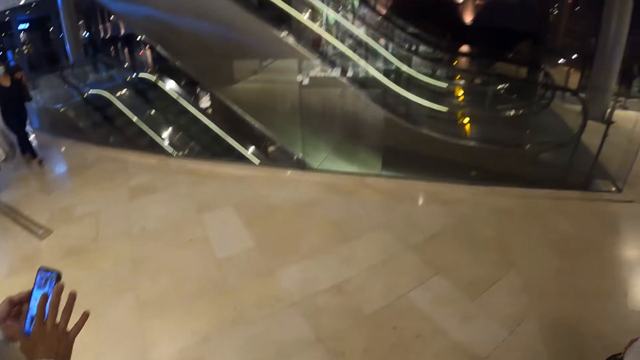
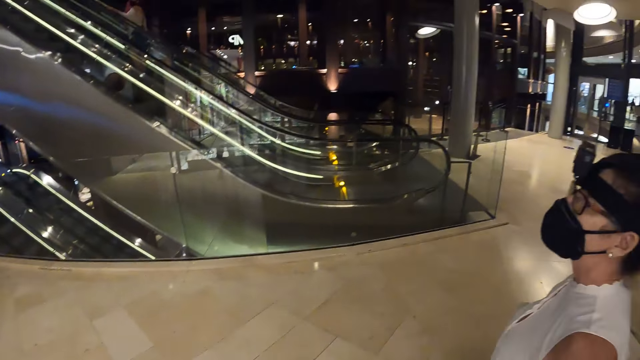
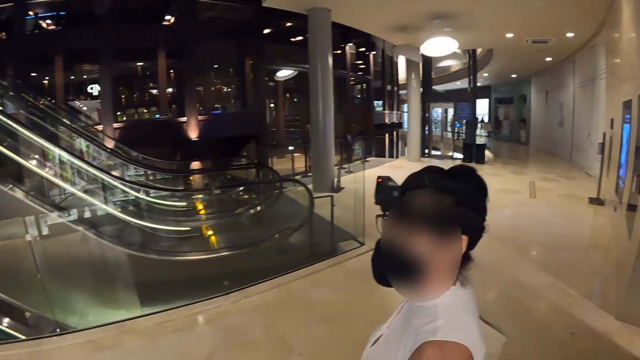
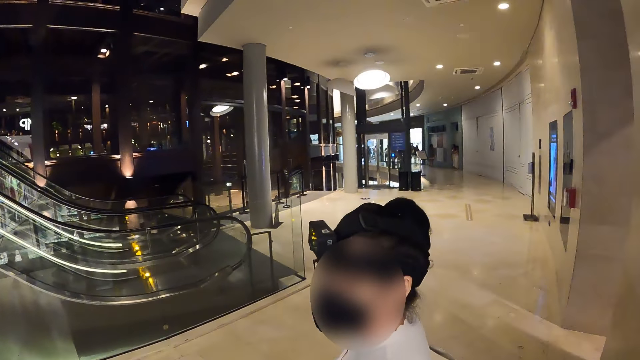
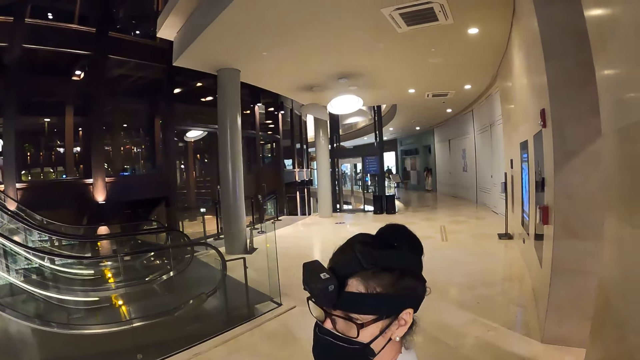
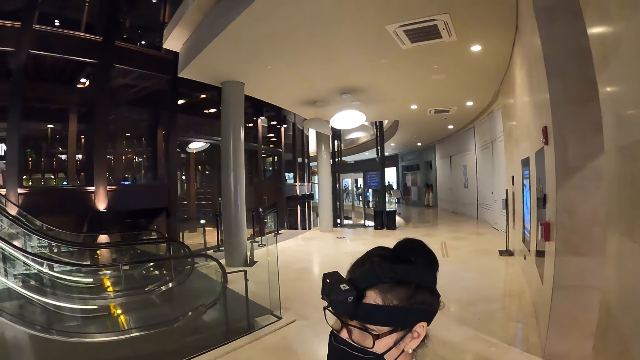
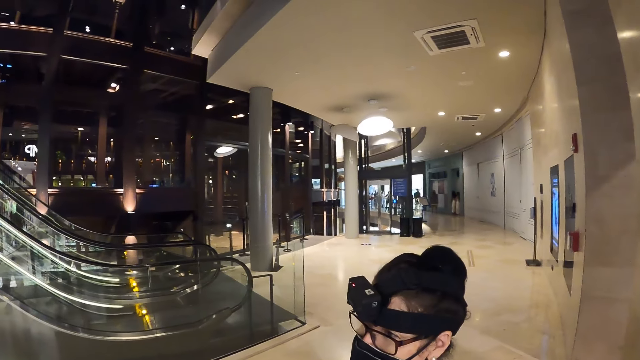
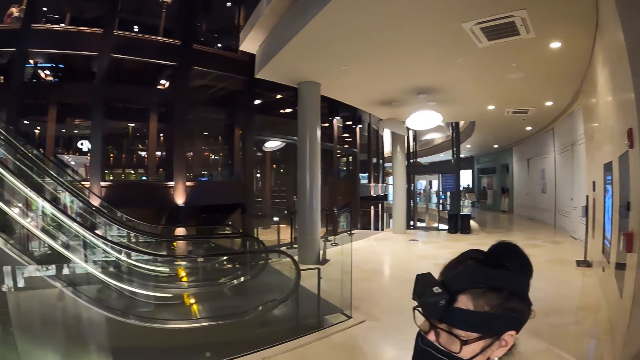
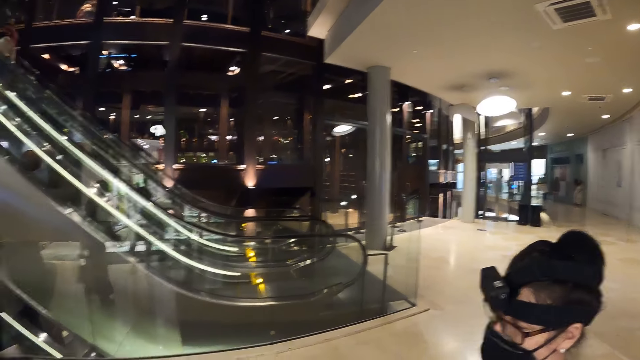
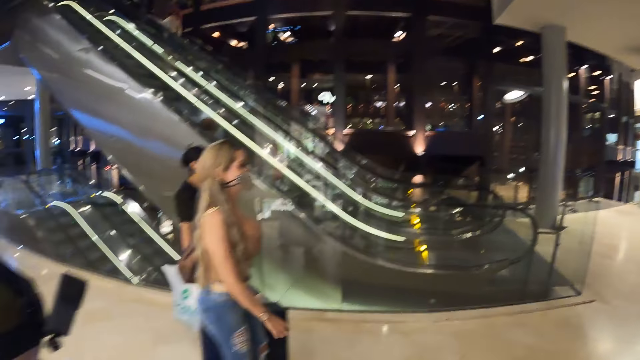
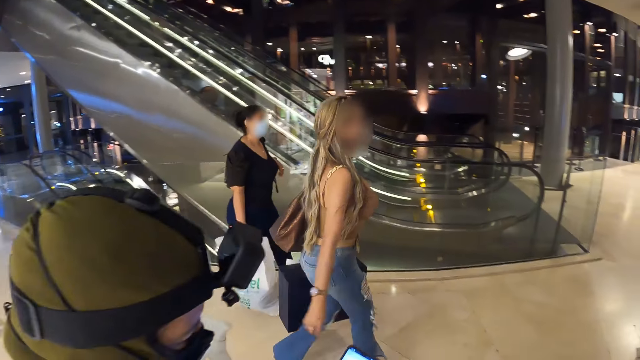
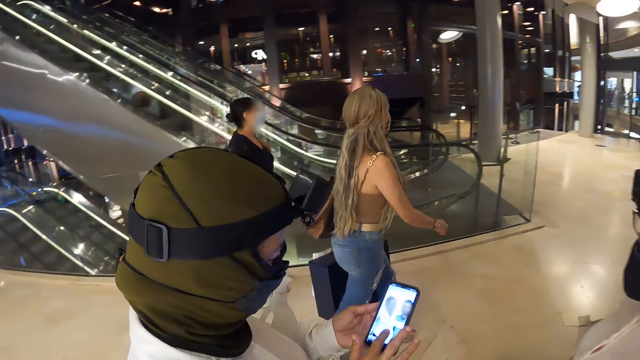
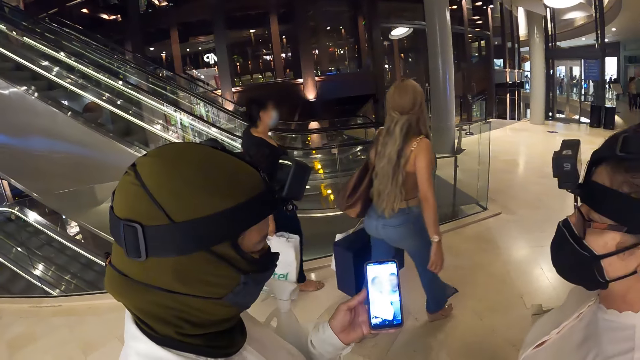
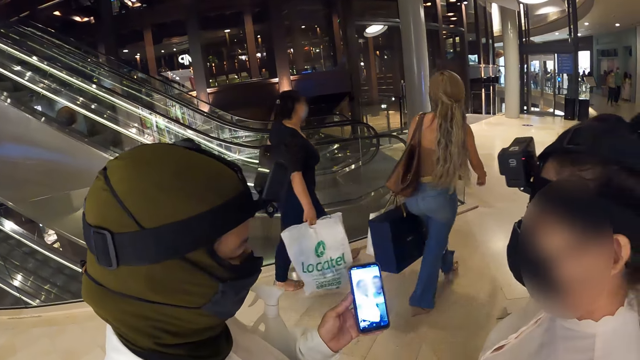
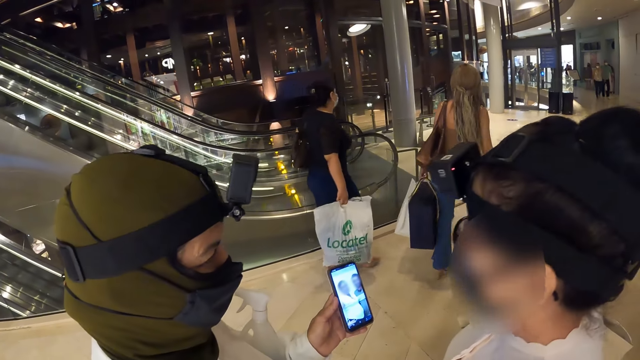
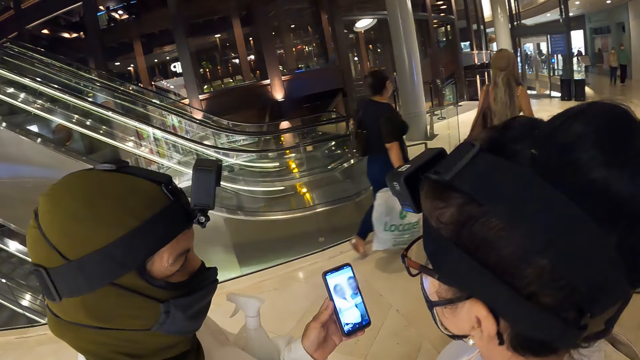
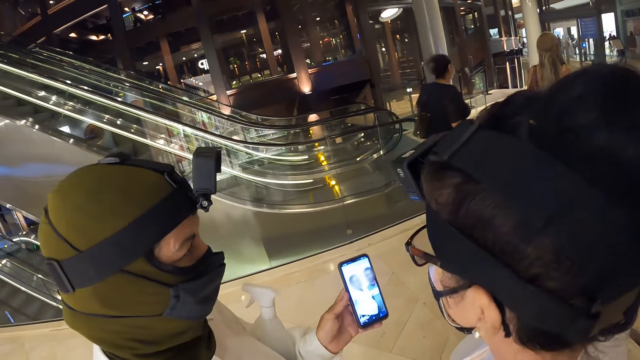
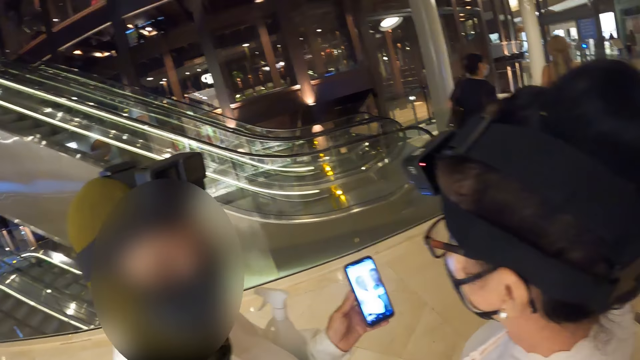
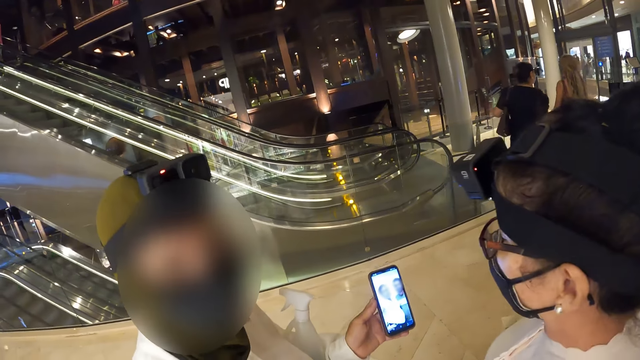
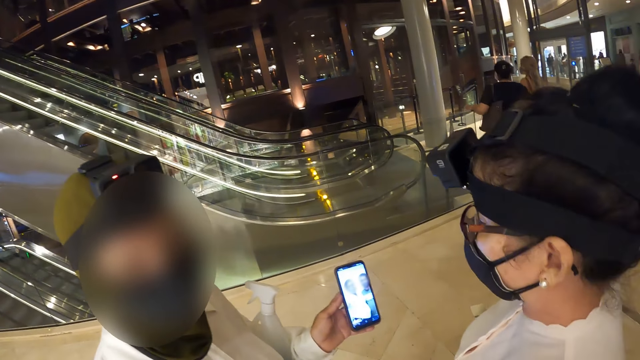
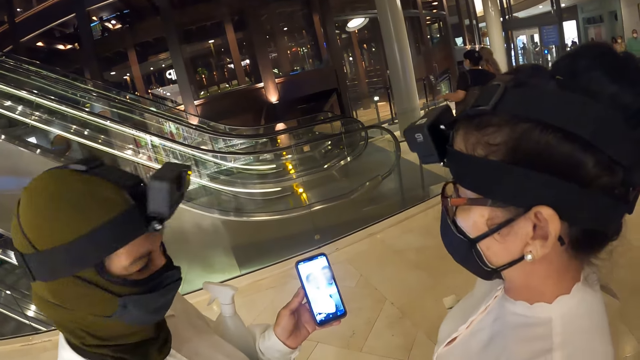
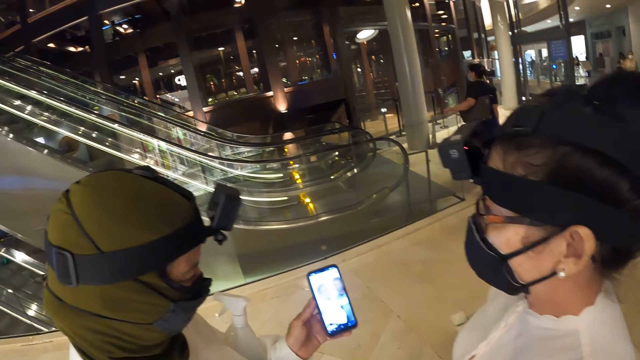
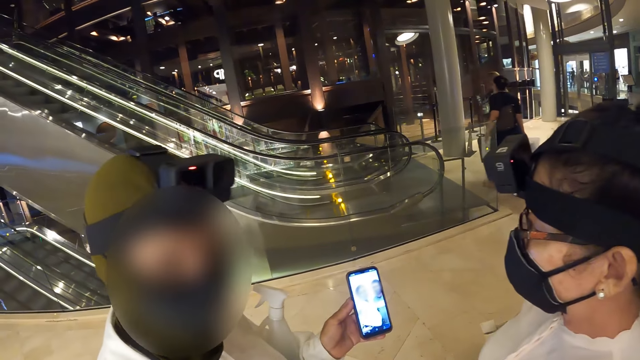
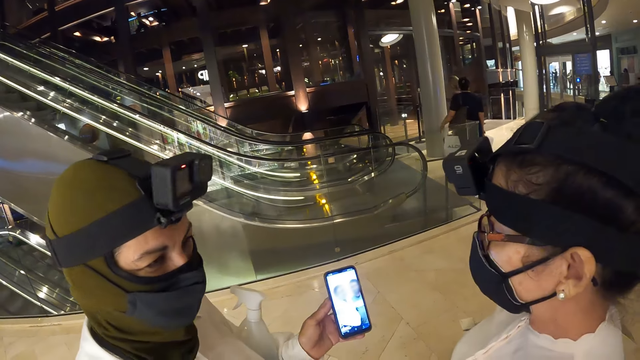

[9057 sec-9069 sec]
The camera wearer looks around. The woman interacts with another woman and the camera wearer. The lady holds the phone. Another lady stares at the phone.

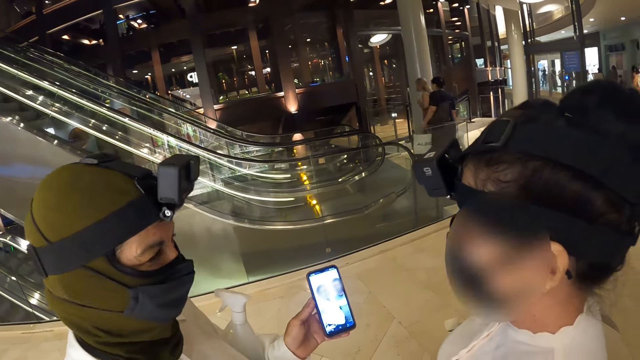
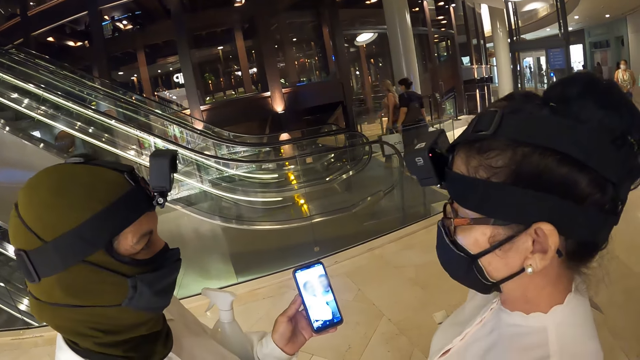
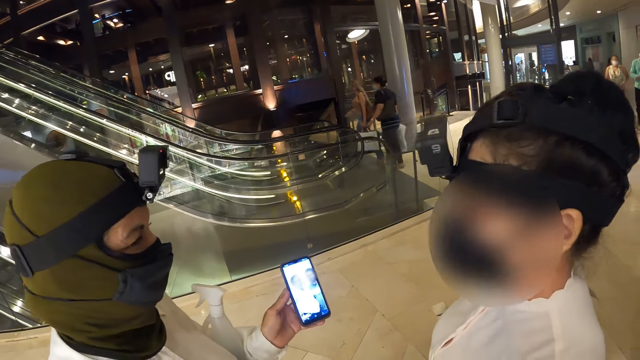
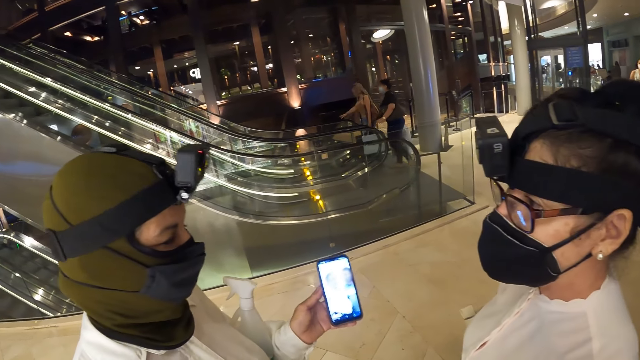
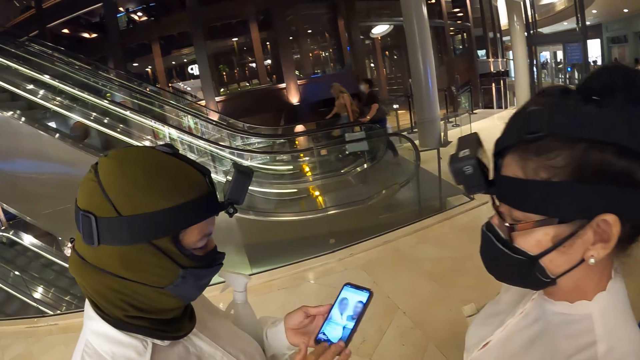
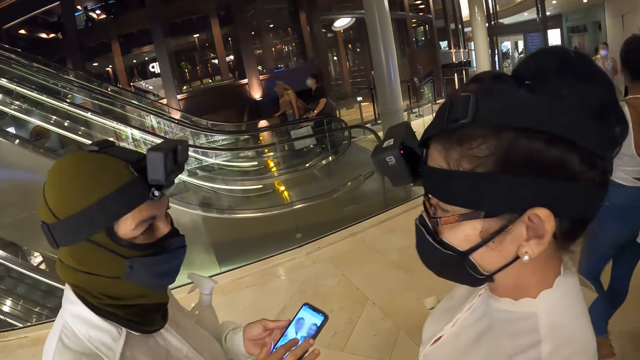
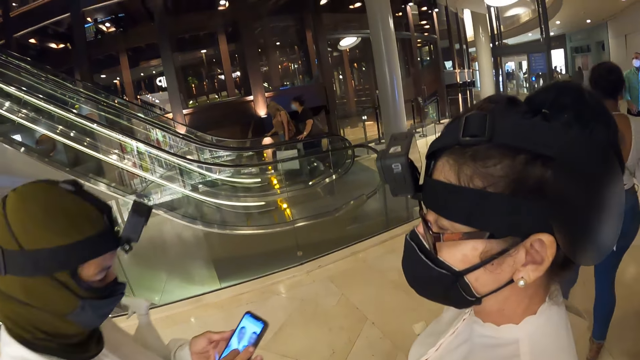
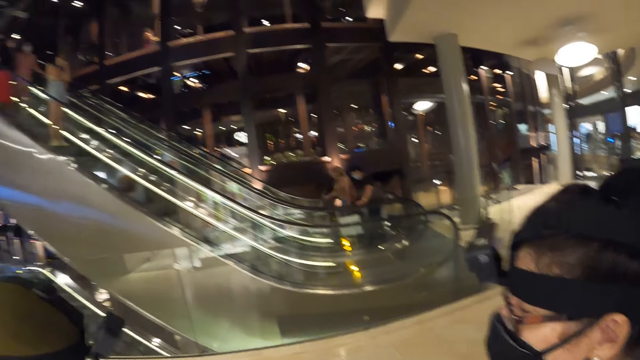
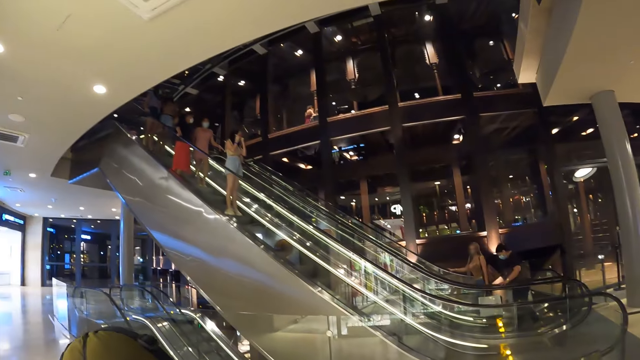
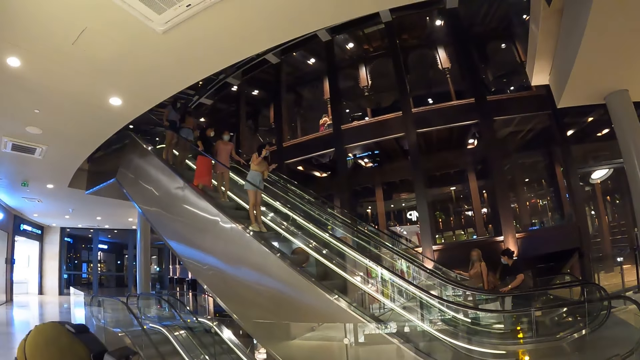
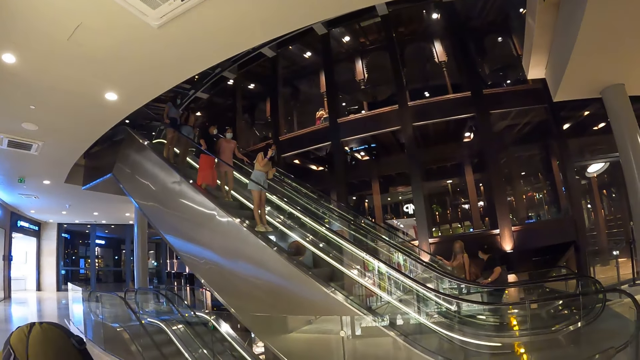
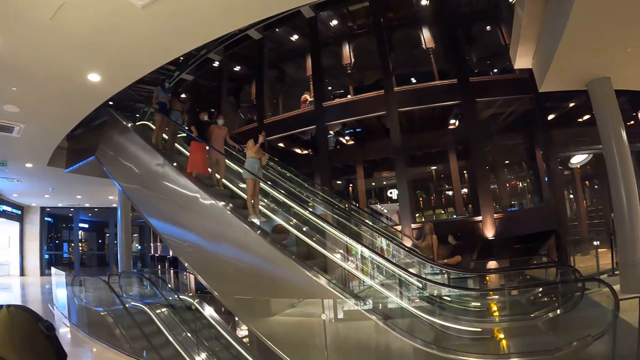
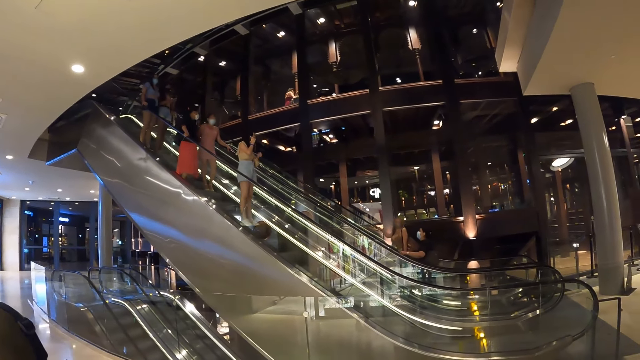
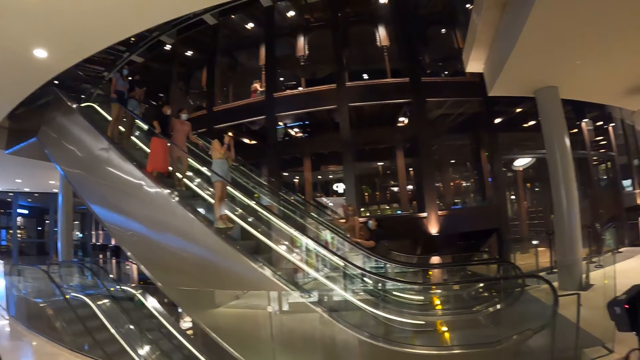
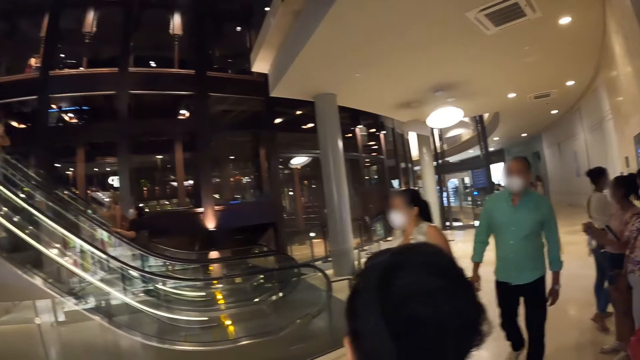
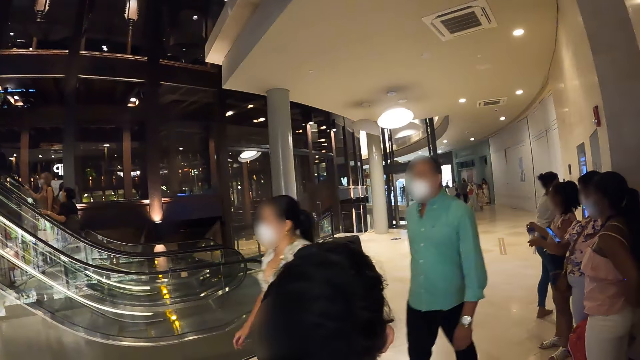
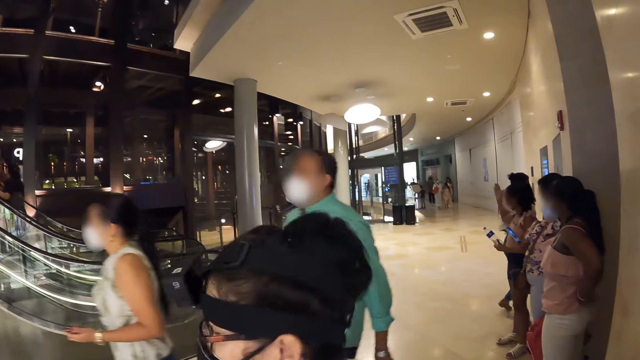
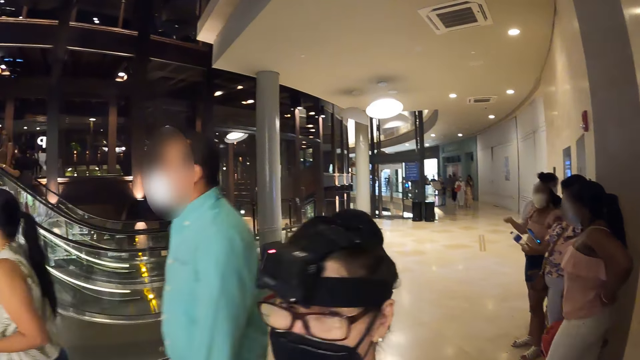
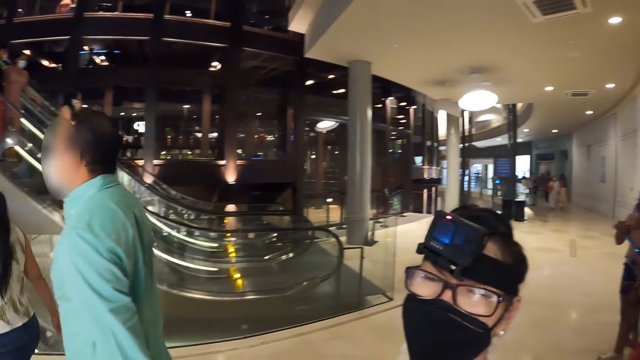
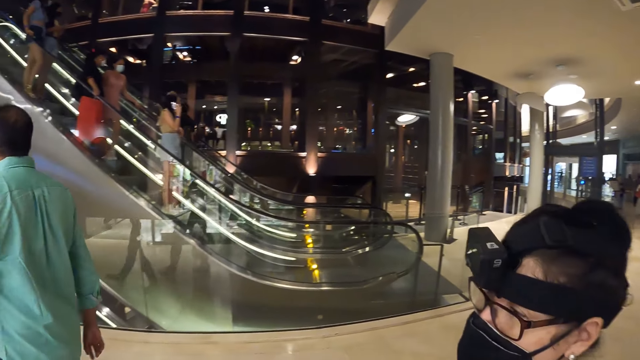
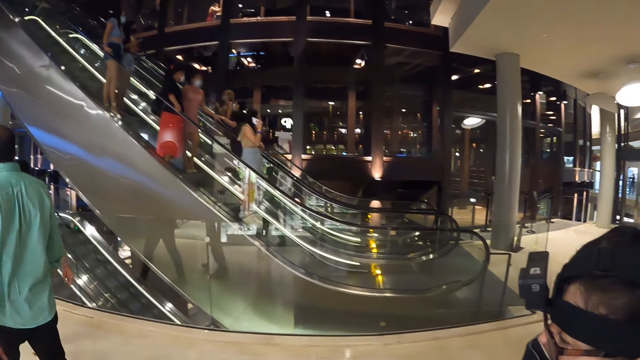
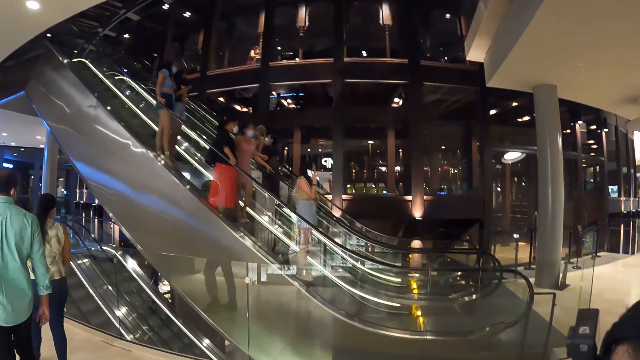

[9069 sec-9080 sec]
The camera wearer looks around. They look around again.
